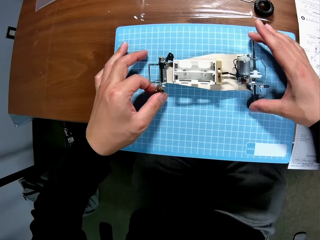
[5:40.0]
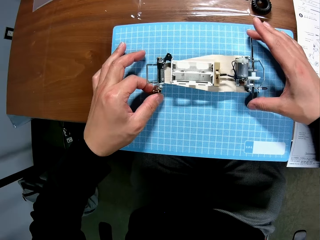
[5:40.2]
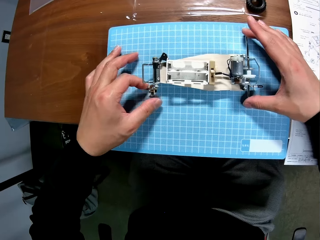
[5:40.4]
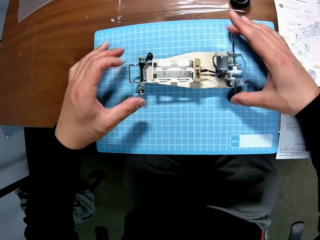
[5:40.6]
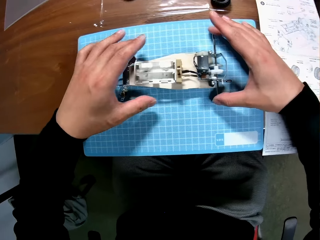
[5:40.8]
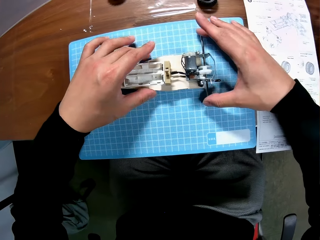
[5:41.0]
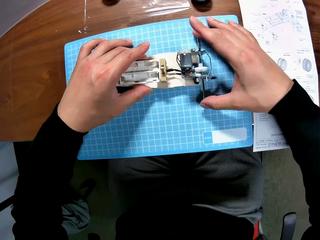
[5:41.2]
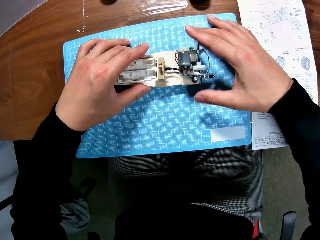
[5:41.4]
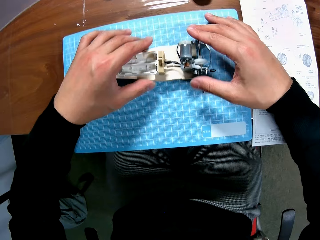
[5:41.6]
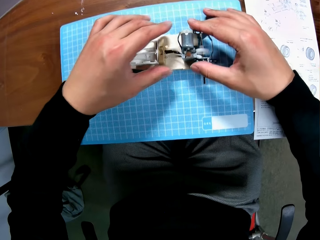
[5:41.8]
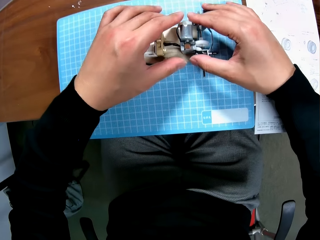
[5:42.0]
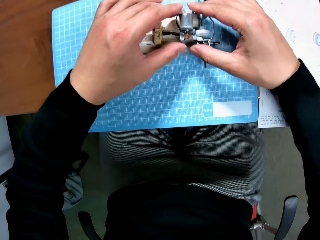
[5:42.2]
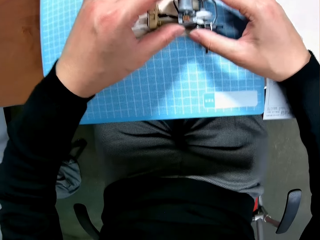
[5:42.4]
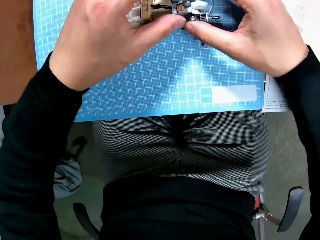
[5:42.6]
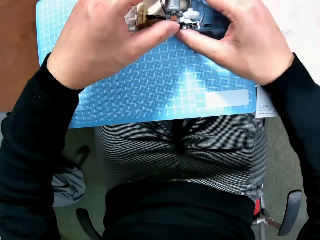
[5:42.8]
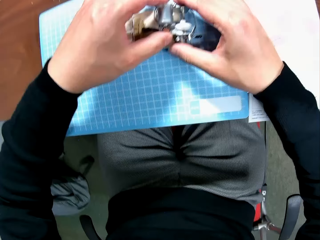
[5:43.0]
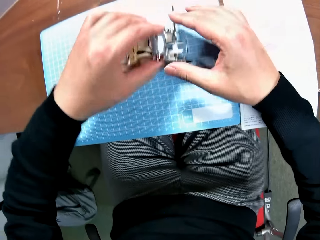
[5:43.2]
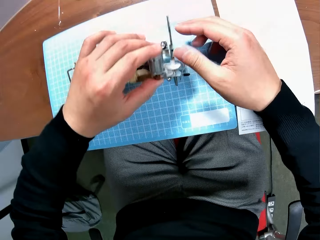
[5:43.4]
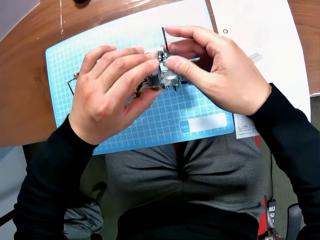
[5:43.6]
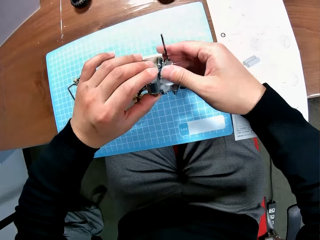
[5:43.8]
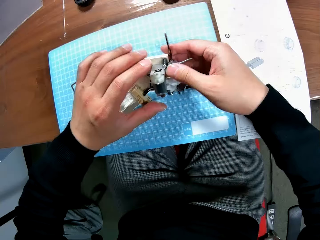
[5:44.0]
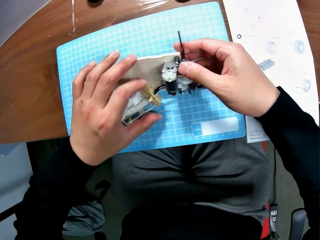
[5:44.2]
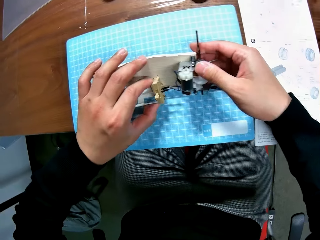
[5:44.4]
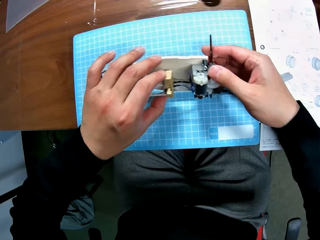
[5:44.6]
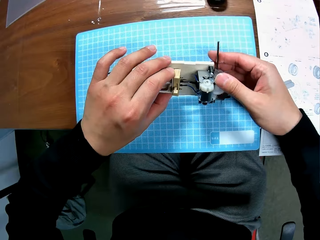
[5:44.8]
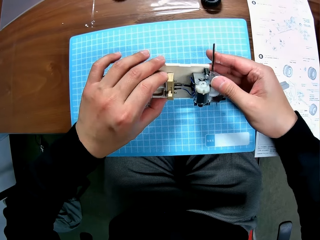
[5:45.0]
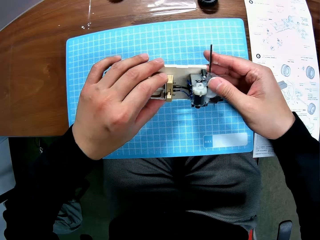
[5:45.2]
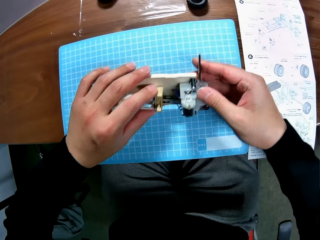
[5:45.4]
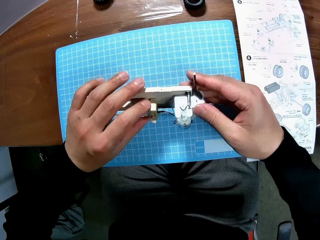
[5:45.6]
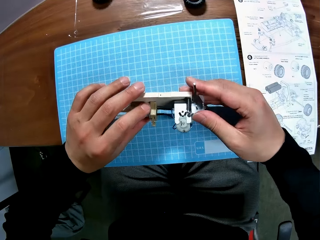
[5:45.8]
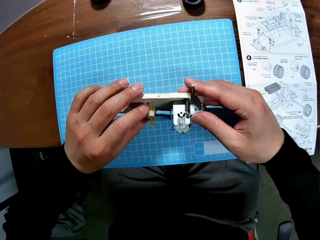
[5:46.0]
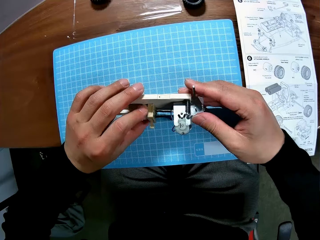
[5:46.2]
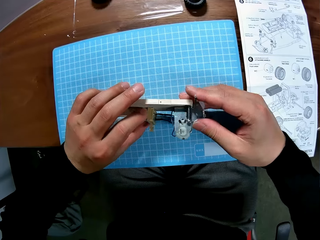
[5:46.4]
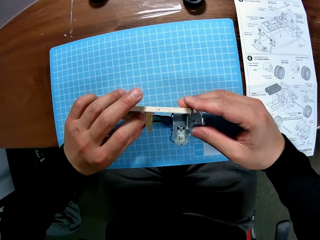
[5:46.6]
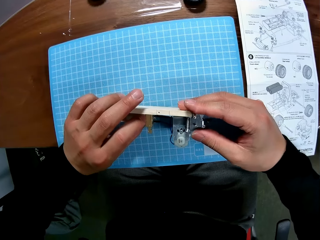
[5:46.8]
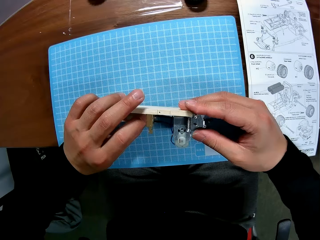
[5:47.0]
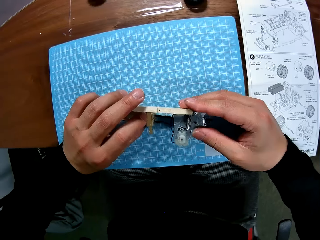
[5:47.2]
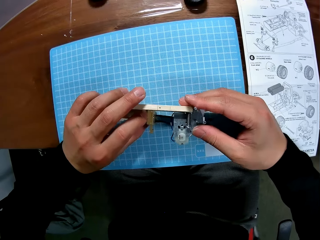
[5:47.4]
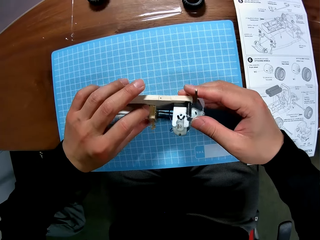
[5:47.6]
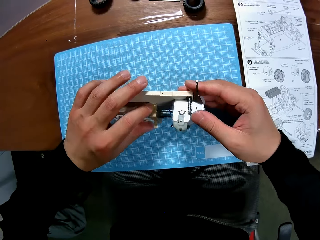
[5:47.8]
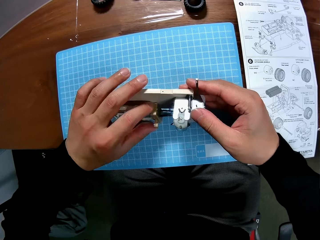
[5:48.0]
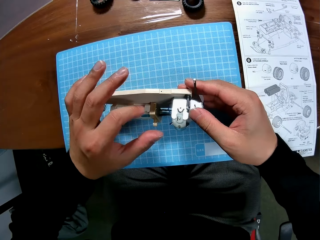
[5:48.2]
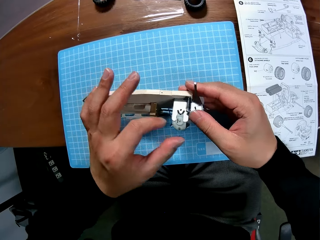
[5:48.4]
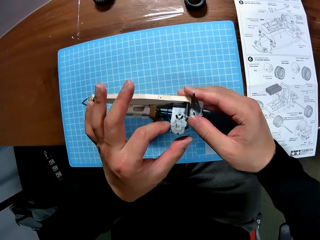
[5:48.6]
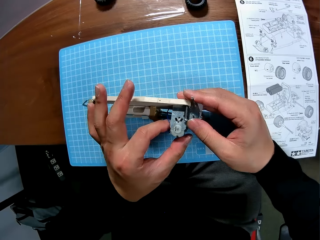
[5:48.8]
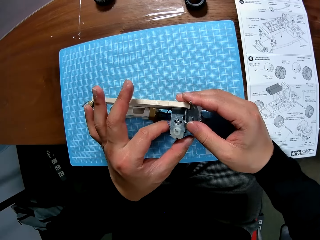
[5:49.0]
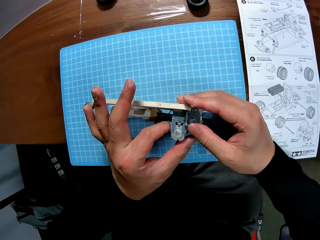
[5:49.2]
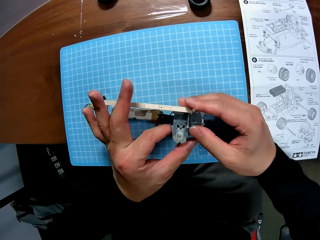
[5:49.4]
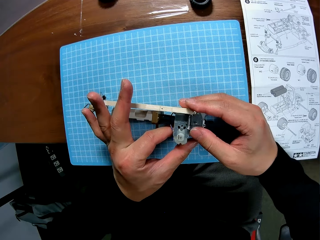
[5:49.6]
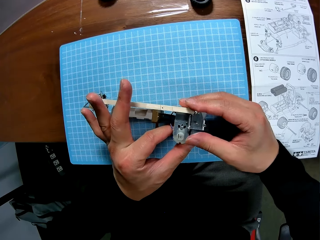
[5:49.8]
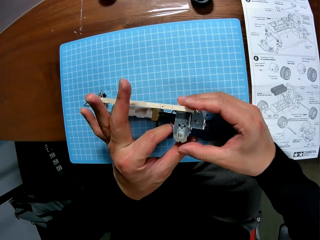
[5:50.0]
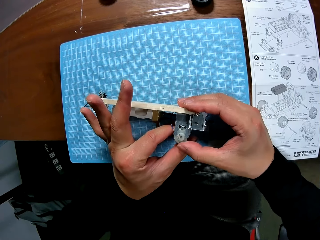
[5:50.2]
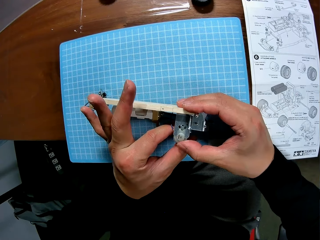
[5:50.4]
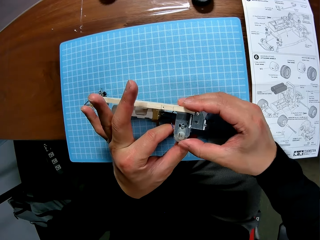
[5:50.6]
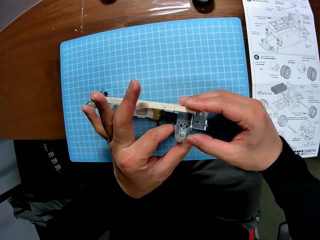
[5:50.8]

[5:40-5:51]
The camera wearer touches the spare parts. He examines the device with his hands. He adjusts the battery casing of the device with his left hand. He examines the device with his hands.

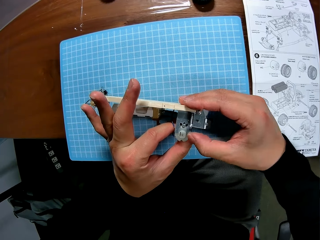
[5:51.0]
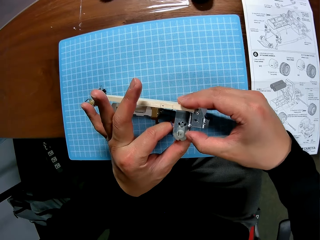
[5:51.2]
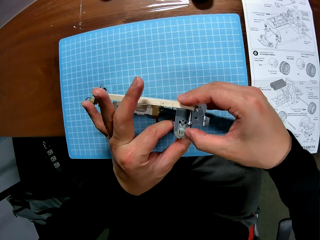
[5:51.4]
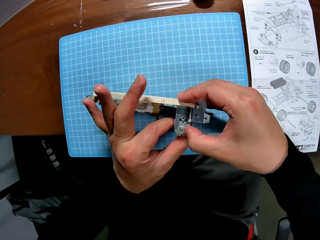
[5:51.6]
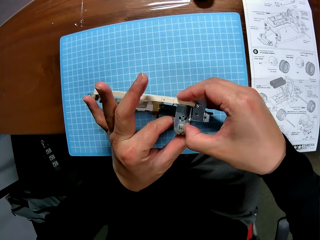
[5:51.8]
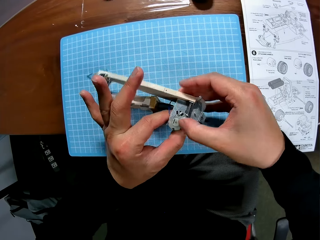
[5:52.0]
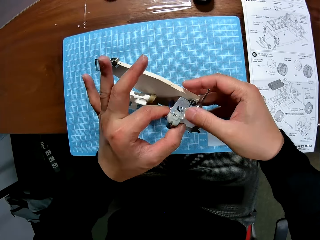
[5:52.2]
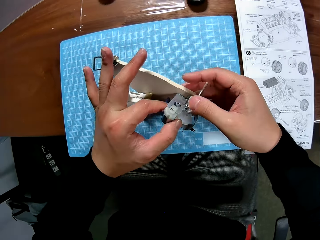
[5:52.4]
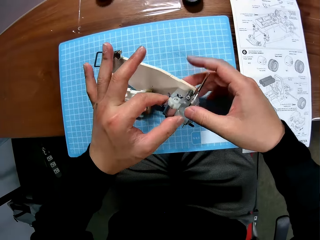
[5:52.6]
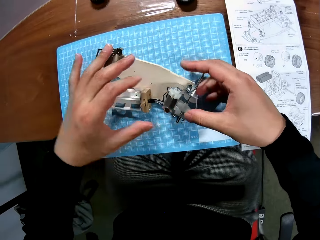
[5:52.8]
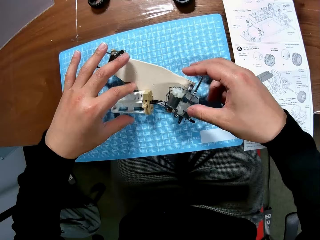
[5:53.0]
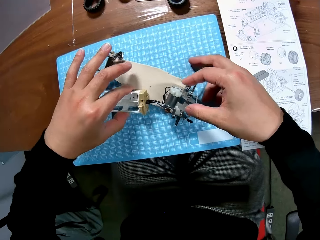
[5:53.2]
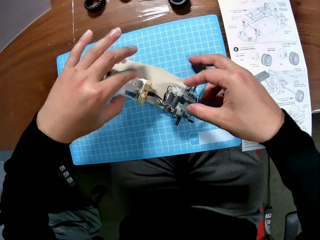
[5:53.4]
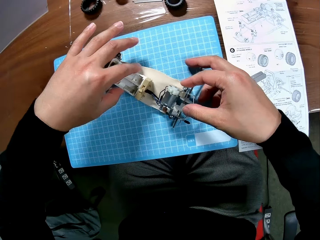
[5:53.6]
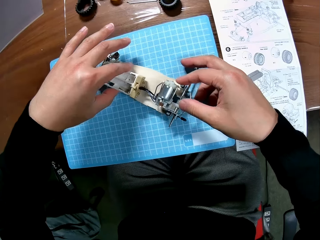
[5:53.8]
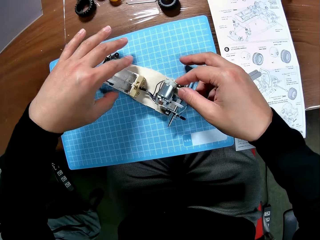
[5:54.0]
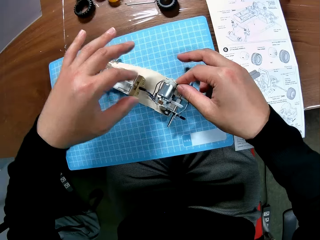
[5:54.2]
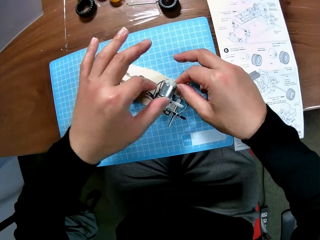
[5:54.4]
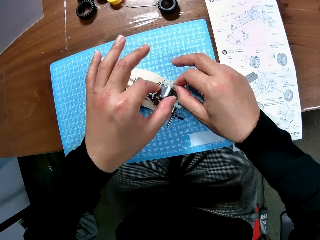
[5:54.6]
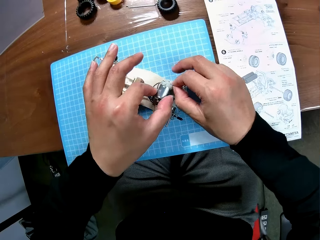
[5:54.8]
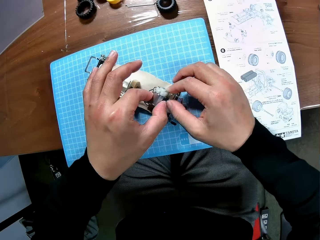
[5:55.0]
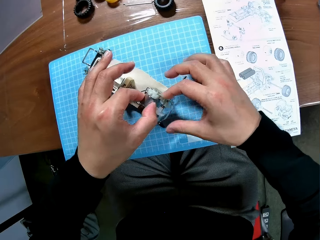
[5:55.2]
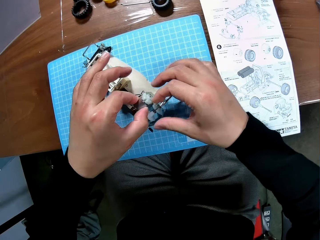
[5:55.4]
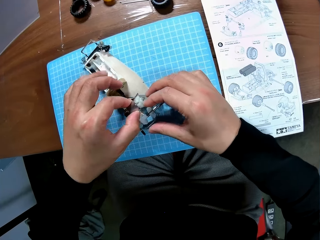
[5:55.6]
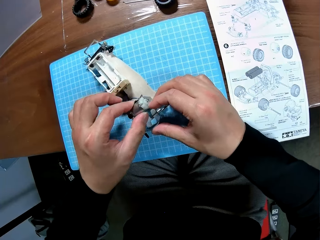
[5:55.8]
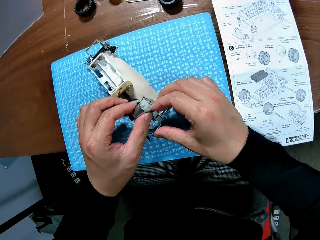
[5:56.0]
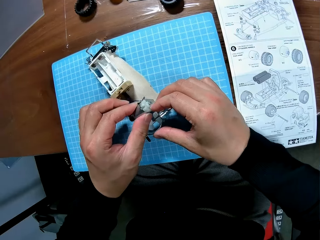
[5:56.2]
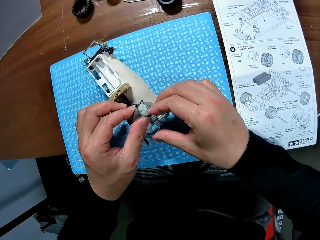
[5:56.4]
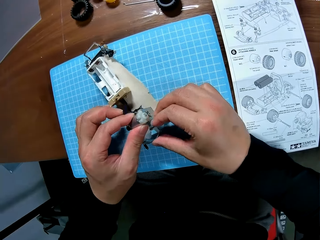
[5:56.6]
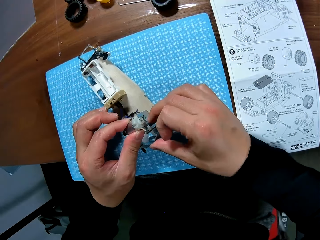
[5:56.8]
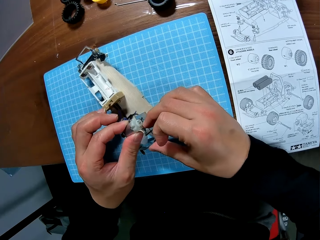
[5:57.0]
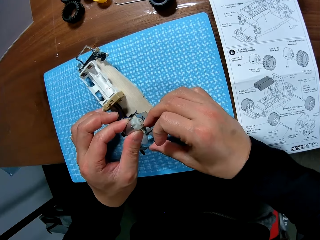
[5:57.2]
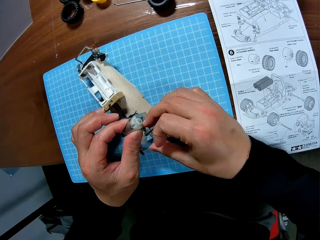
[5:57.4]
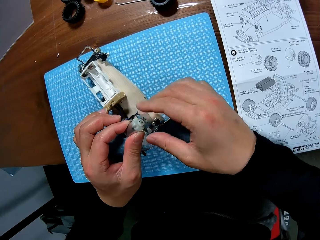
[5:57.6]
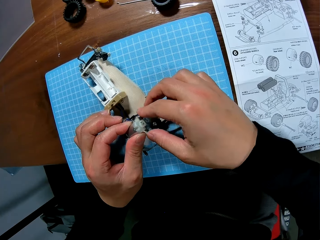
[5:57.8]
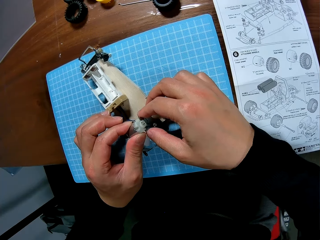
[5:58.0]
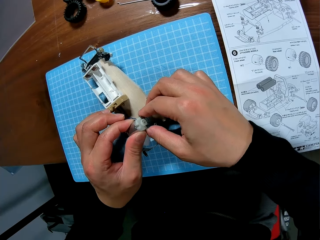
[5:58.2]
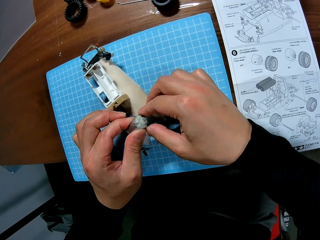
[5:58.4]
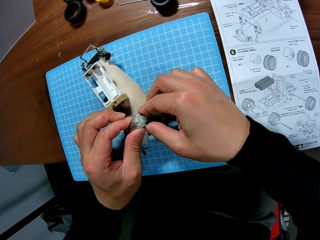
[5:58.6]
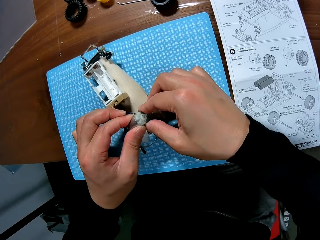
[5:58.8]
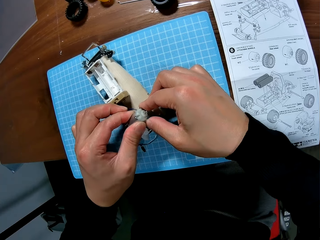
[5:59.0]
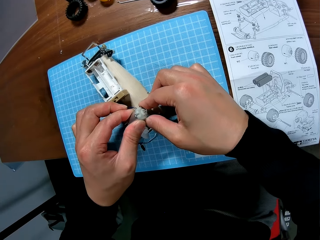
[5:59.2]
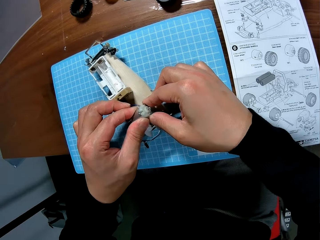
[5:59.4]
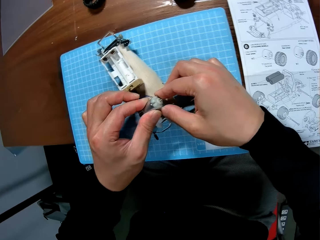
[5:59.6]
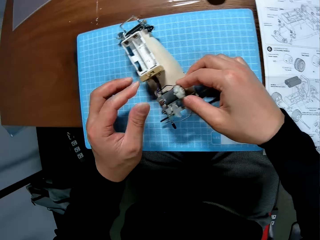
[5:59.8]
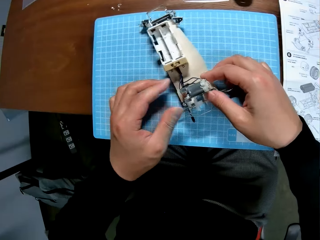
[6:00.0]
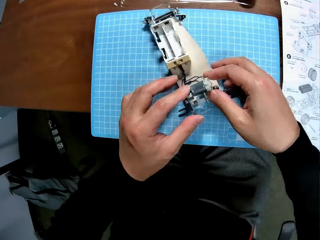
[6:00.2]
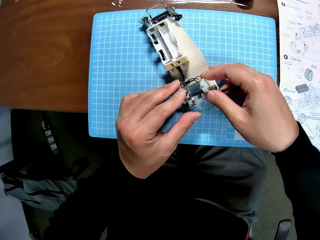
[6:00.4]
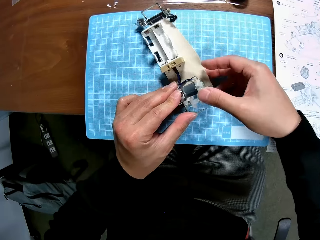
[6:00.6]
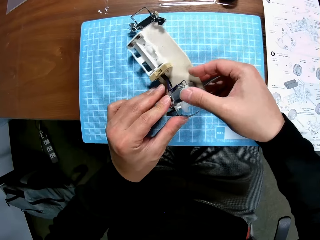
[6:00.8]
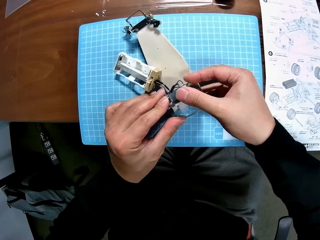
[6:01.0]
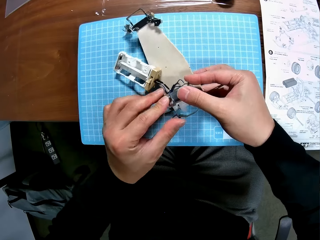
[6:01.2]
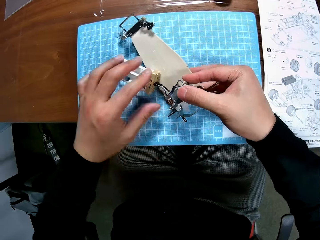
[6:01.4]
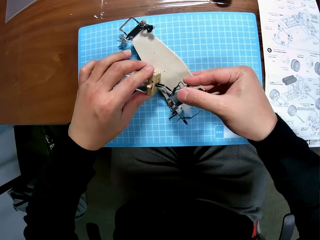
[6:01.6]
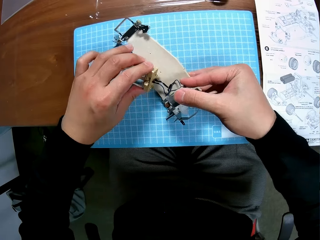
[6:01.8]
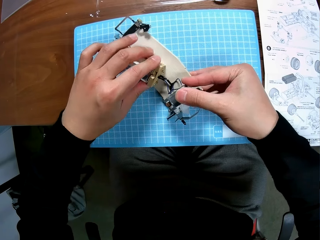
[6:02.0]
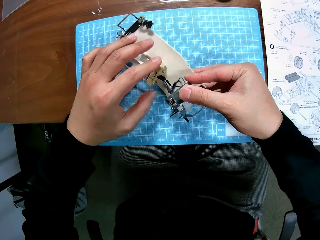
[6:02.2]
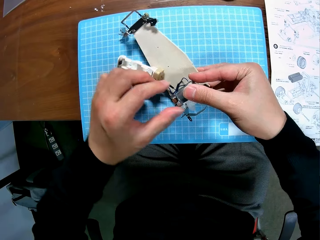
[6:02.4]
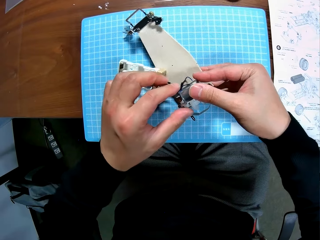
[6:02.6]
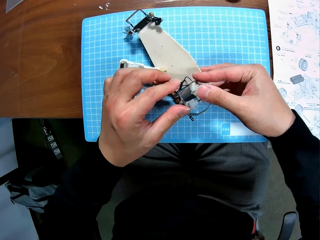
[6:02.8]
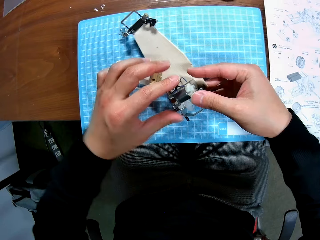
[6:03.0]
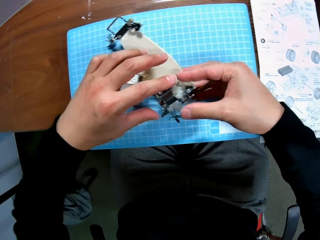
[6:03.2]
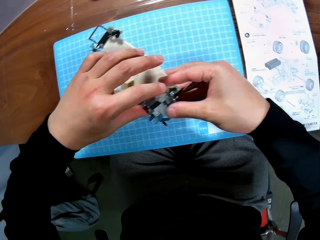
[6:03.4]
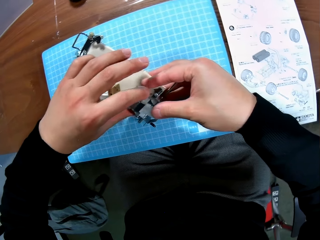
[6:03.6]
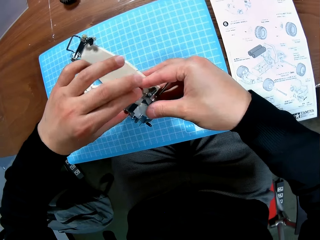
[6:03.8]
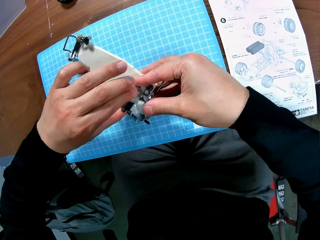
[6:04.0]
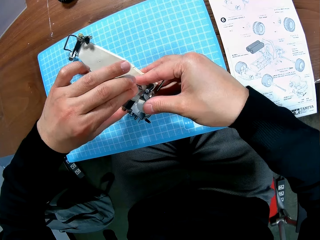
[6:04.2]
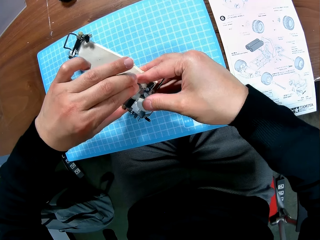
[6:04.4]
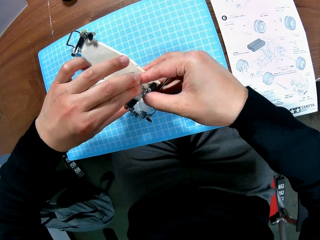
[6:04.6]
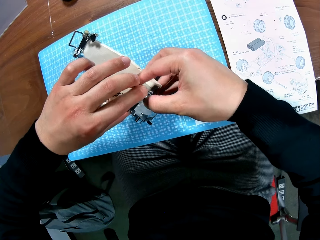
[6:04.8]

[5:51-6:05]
The camera wearer adjusts the battery casing of the device with his left hand. He adjusts the device with his hands. He adjusts the battery casing of the device with his left hand. He places the part onto another. He fixes the device with his hands. He touches the spare parts.
